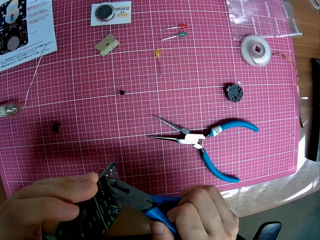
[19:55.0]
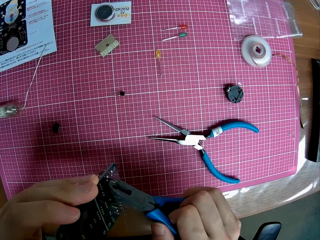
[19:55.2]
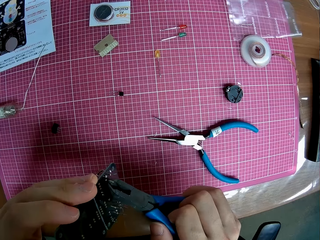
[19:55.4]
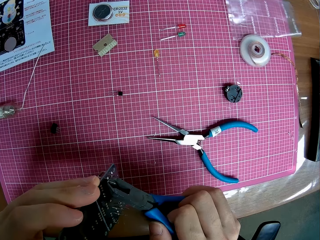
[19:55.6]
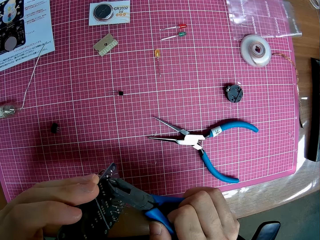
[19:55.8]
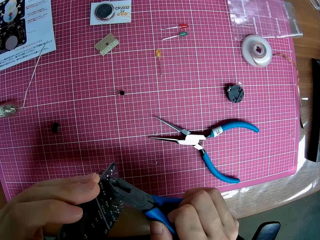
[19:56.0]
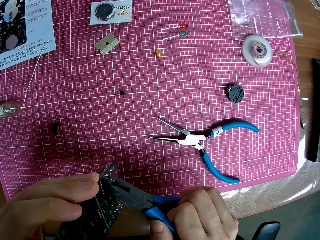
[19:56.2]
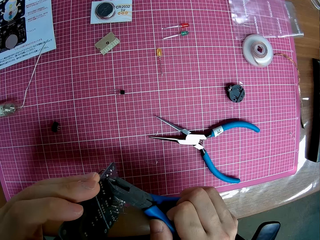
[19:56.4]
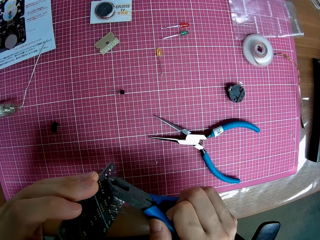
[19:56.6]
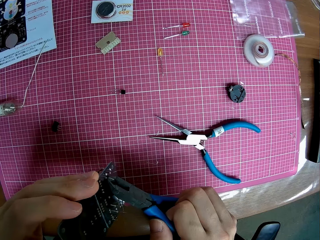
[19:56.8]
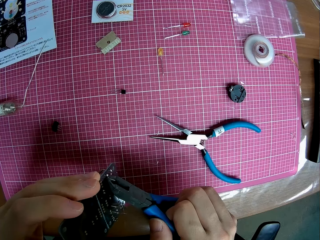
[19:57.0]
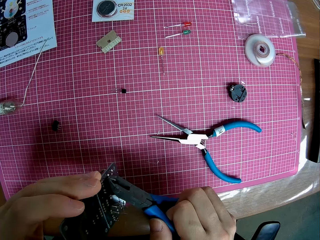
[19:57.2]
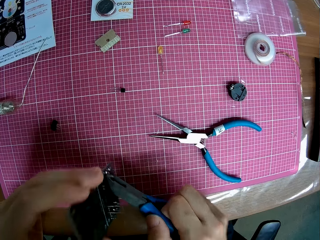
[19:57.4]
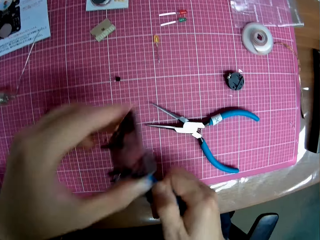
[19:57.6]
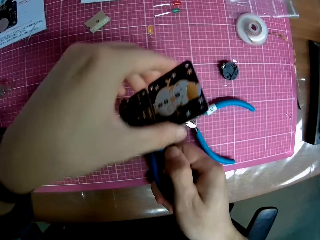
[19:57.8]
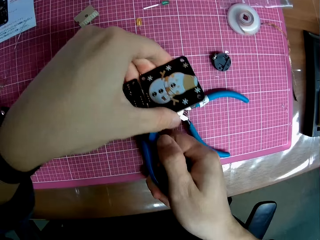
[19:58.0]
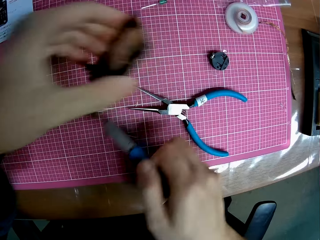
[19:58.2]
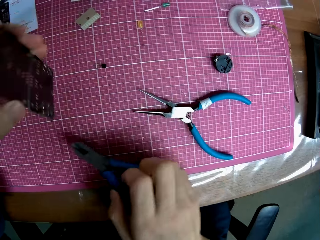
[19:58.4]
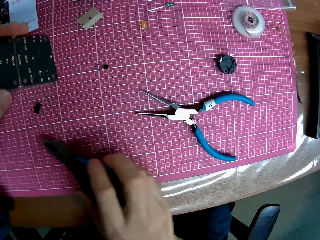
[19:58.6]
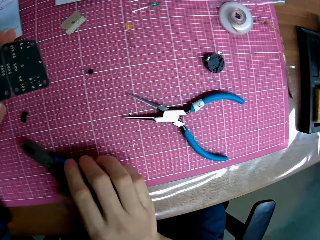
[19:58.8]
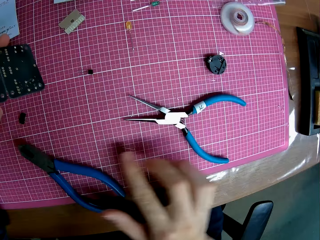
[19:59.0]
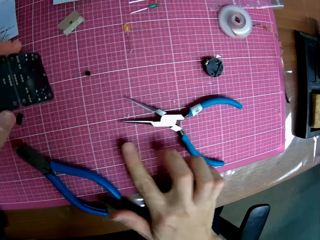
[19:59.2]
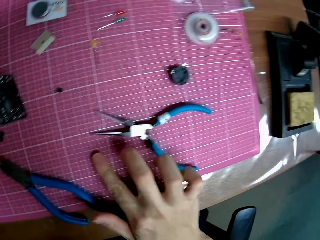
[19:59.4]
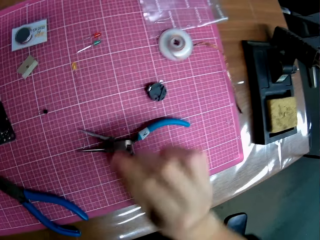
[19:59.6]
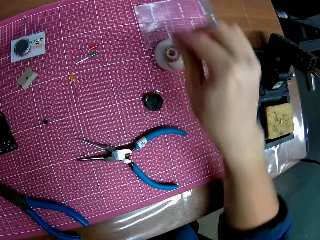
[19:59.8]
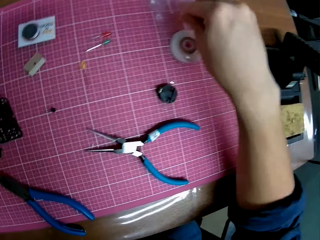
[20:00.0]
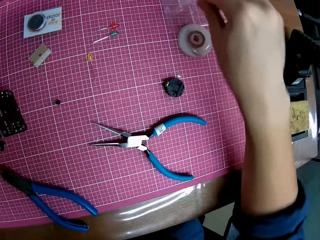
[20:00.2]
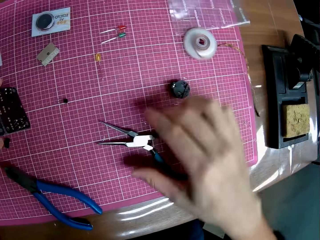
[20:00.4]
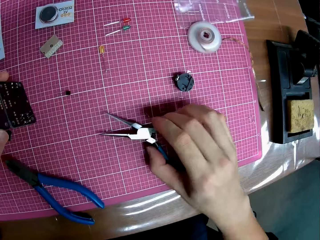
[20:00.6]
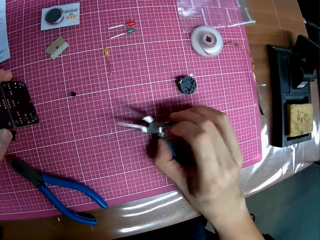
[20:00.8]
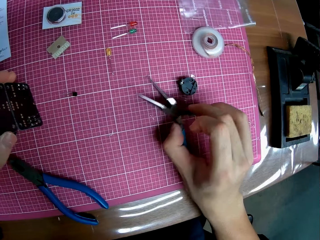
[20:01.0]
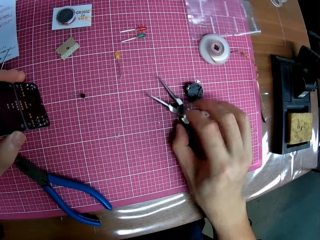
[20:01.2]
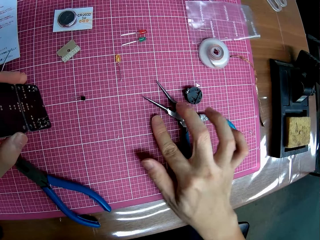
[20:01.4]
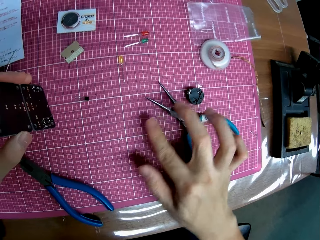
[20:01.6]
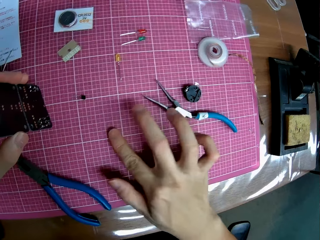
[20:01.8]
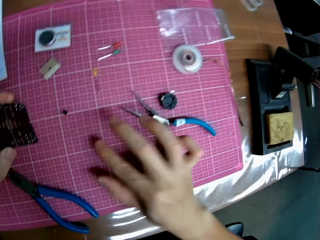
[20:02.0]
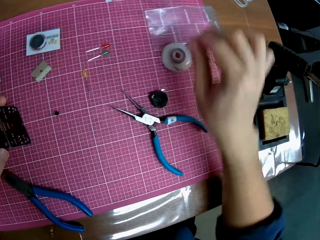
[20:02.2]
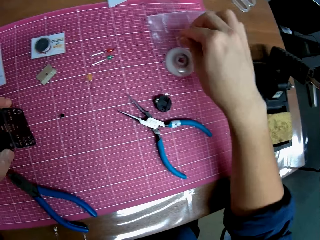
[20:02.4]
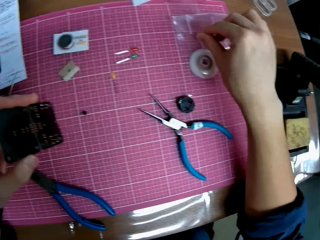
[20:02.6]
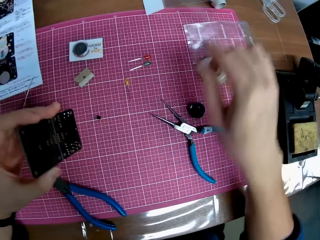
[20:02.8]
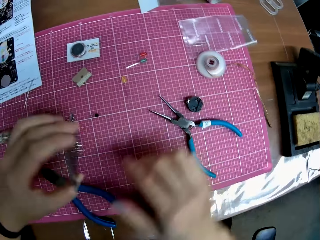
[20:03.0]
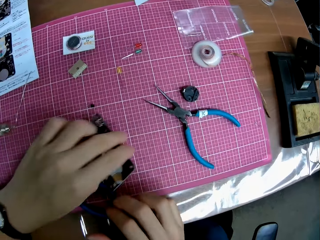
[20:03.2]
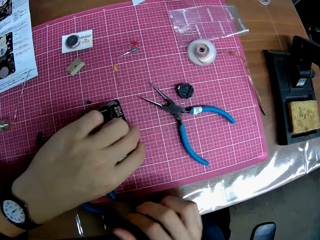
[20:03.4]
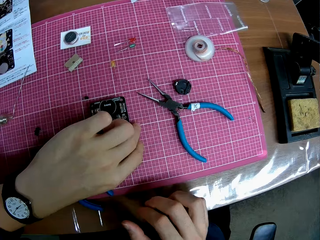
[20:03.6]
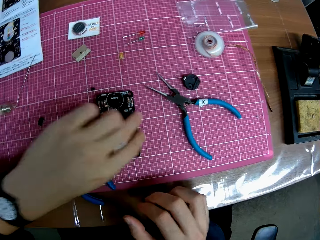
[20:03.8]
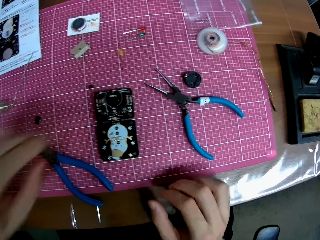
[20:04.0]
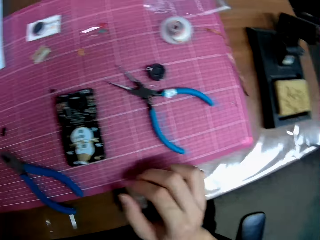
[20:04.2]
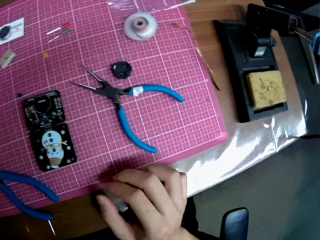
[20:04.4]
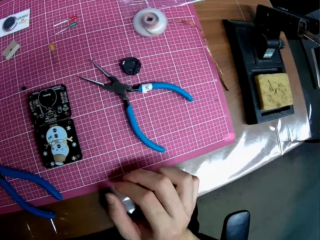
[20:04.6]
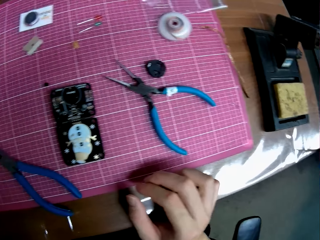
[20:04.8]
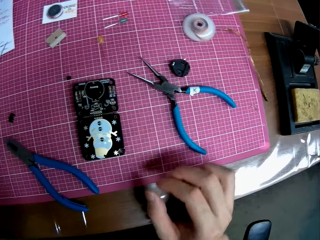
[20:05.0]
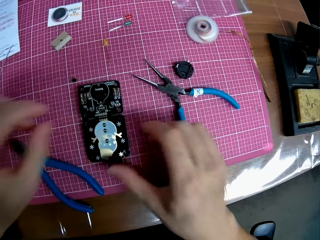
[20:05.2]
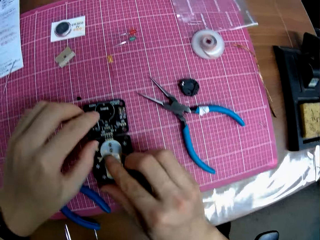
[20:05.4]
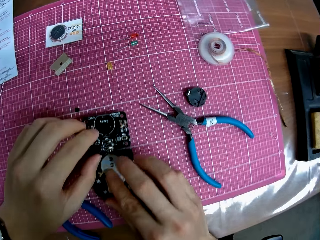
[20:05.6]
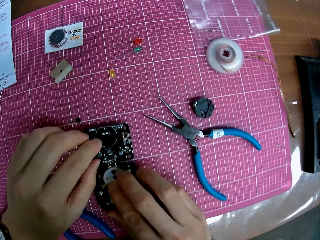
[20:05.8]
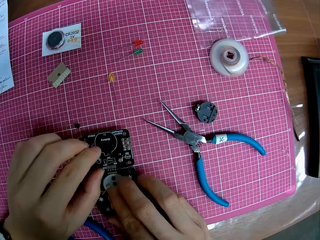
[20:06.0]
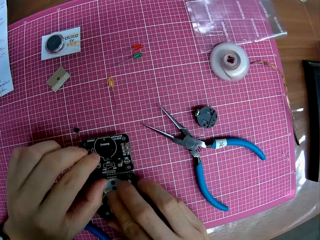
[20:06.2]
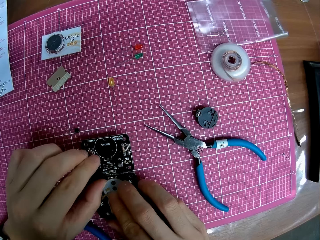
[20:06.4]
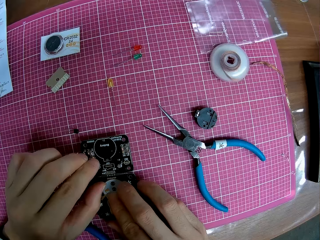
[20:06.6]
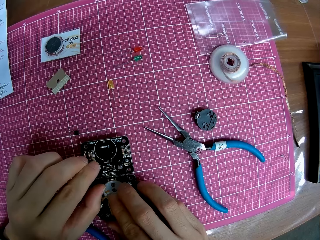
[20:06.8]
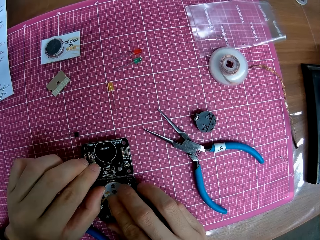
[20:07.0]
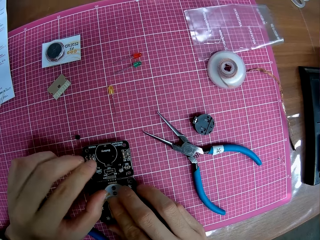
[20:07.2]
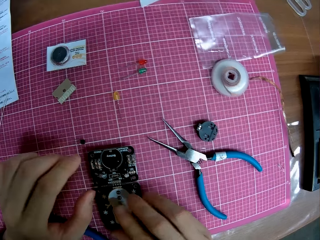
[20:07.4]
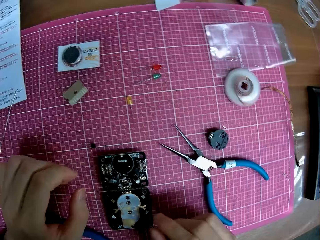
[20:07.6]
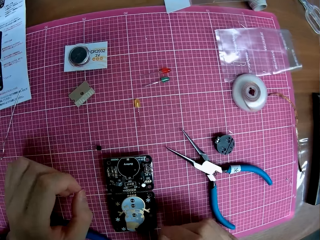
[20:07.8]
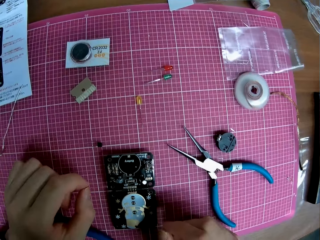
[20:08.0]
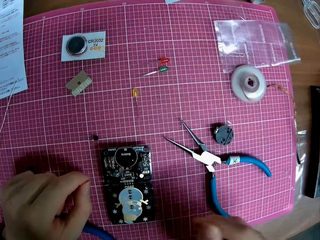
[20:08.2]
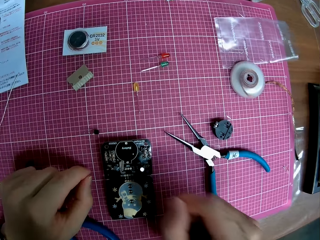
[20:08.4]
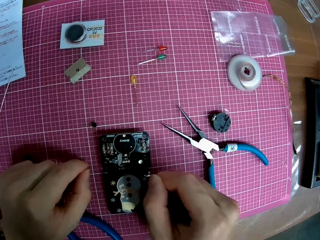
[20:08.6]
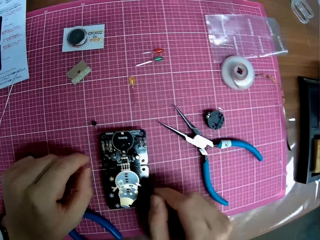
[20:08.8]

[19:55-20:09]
The camera wearer puts the motherboard piece on the cutting mat. He puts the pliers on the cutting mat. He picks the motherboard piece. He moves pieces from the electronic hardware on the table with his finger. He puts the motherboard piece on the polythene bag. He moves the nose cutter on the table. He picks the motherboard piece. He picks it again. He puts the motherboard piece on the polythene bag. He moves pieces from the electronic hardware on the table with his fingers. He looks at the watch. He puts the motherboard on the cutting mat. He touches the motherboard. He looks at the motherboard. He adjusts the electronic hardware with his hands.

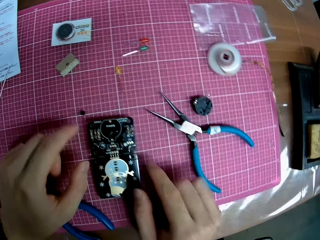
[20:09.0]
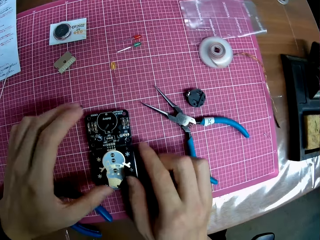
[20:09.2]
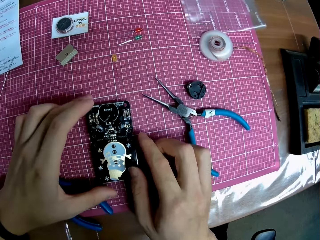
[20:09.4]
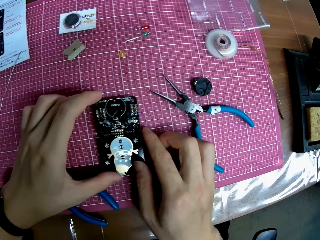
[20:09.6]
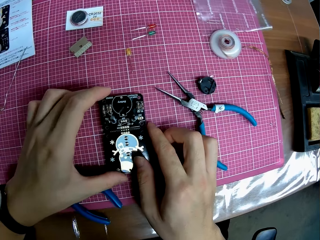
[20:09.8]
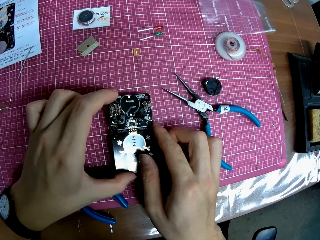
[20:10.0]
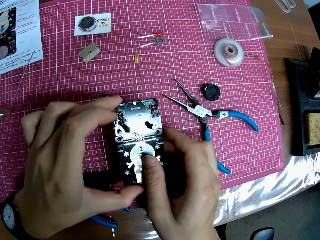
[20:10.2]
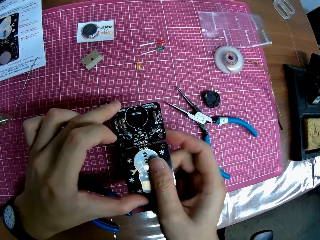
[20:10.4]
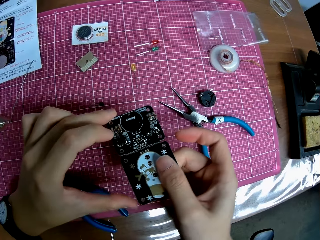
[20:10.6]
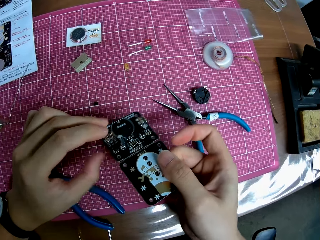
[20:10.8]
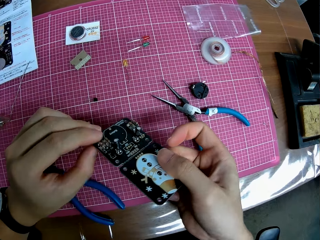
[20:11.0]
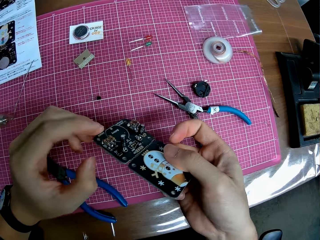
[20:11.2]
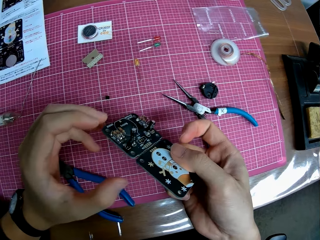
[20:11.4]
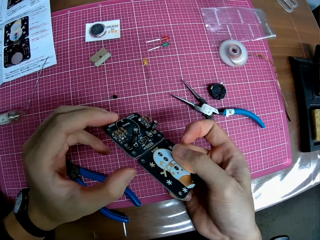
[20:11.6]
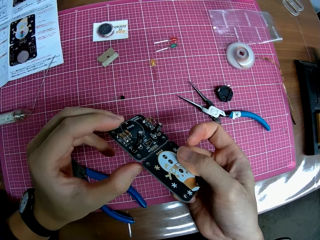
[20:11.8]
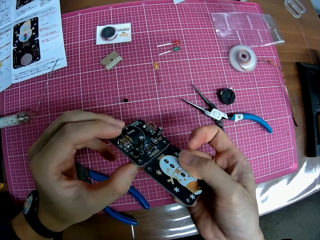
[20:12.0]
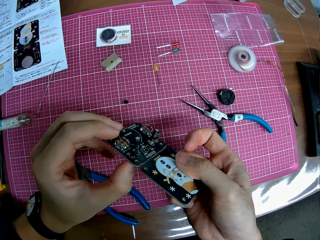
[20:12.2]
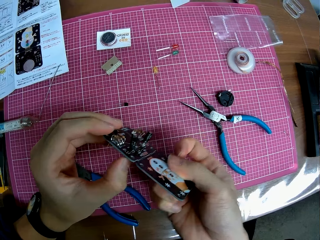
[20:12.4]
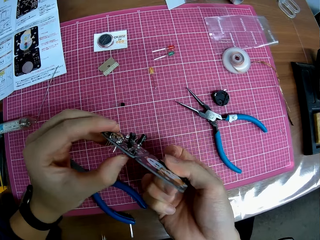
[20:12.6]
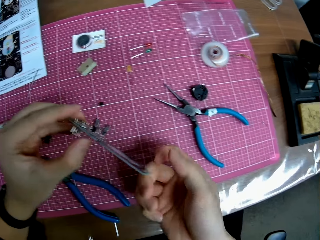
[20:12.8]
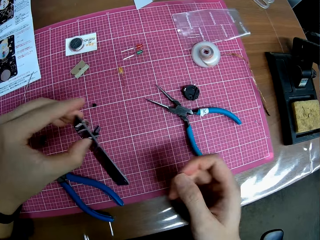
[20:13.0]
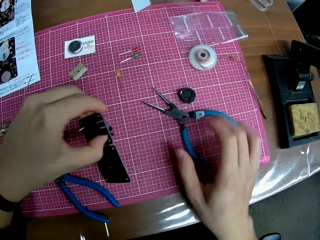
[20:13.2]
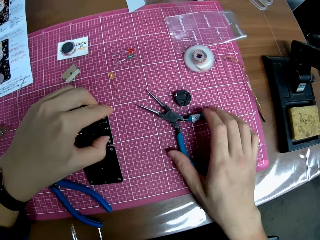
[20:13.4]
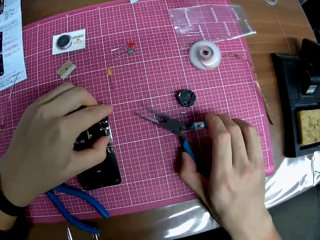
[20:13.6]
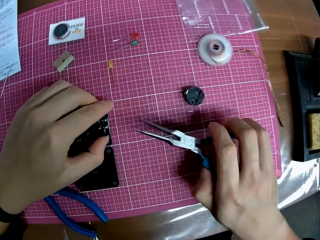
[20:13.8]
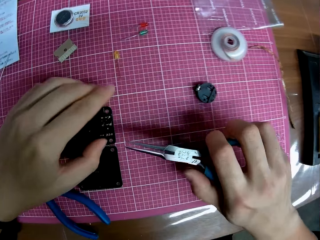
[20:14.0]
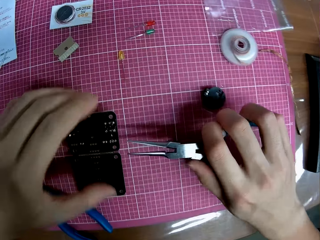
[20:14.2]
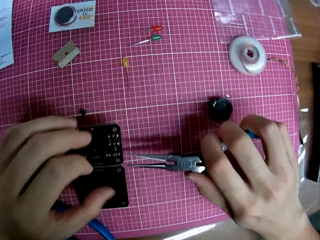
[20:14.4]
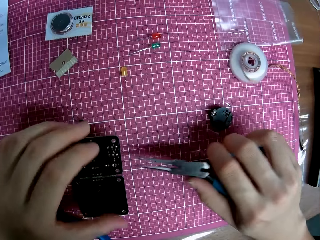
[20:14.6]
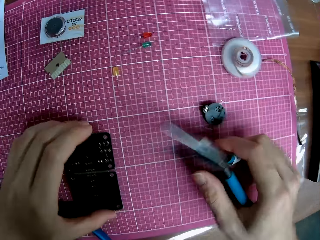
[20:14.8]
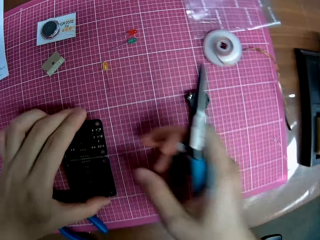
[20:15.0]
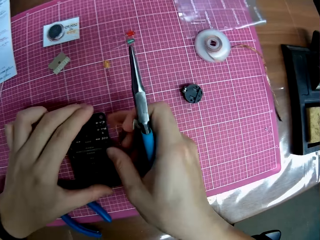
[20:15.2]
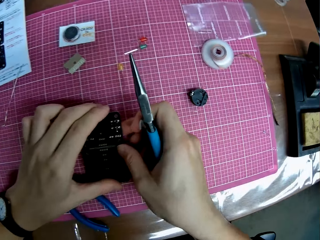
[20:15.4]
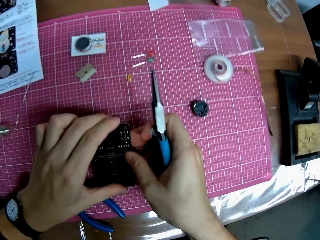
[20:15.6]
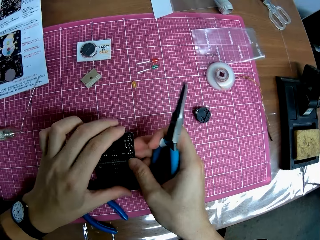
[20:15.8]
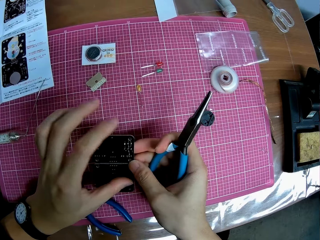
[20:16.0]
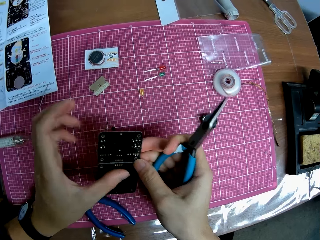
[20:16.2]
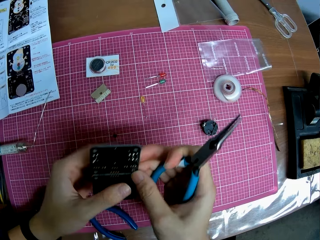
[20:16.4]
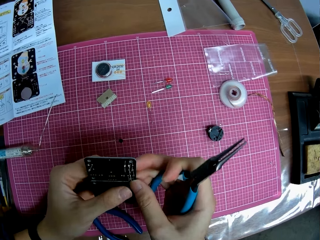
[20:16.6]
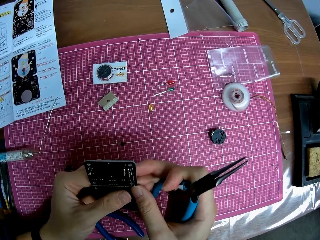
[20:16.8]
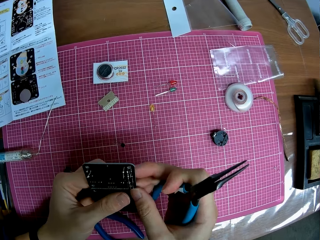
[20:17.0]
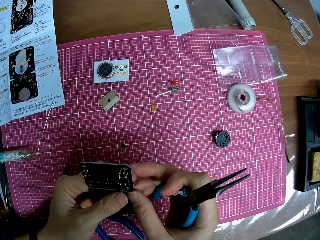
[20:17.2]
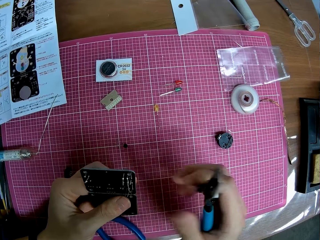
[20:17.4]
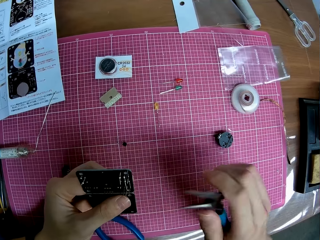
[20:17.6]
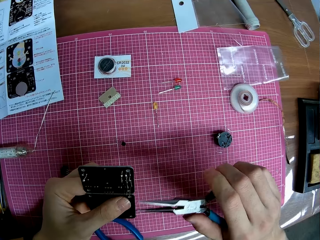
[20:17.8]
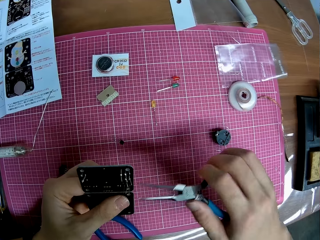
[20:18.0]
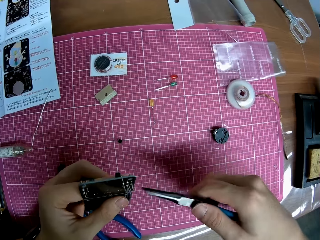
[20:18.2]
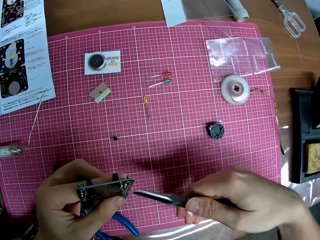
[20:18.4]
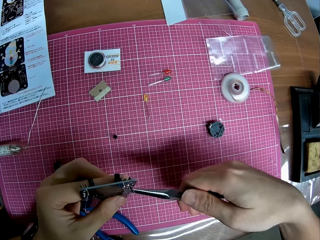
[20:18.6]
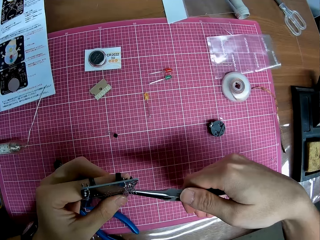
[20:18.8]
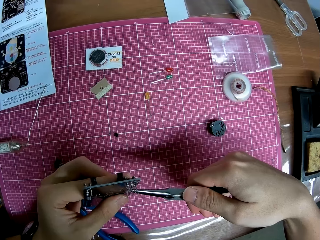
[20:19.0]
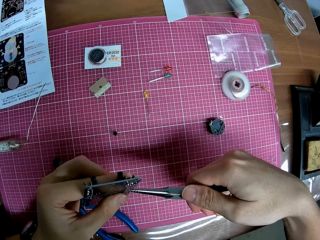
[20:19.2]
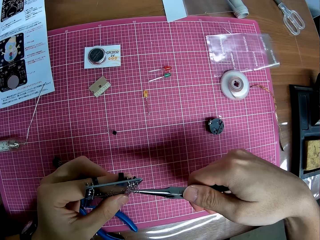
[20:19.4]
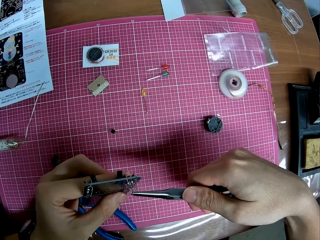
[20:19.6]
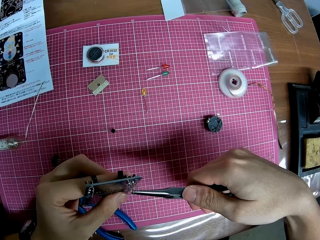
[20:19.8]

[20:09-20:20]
The camera wearer lifts the motherboard. They look at the motherboard. They put the motherboard on the cutting mat. They pick up the nose cutter or pliers on the table. They touch the motherboard. They pick up the motherboard or electronic hardware on the table. They tighten the motherboard piece.
